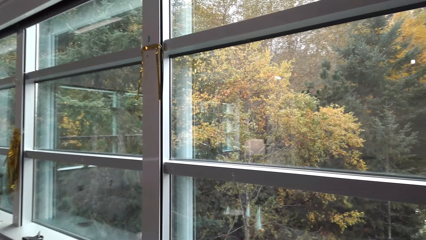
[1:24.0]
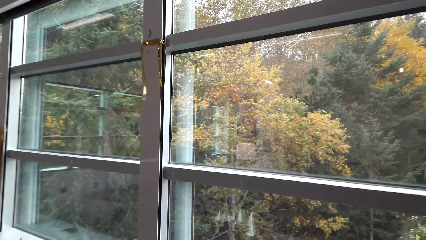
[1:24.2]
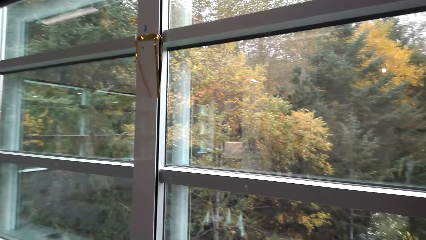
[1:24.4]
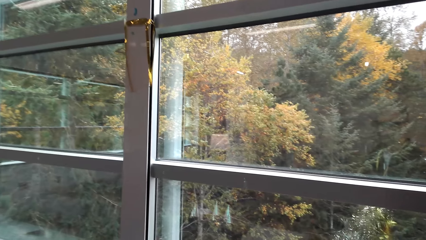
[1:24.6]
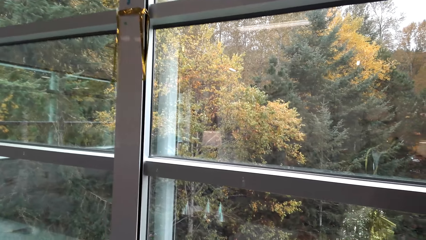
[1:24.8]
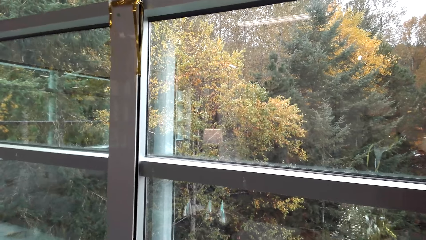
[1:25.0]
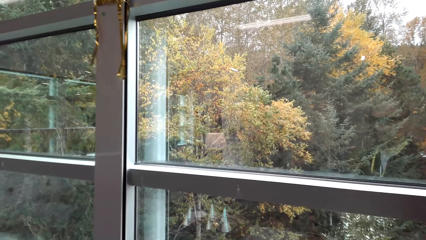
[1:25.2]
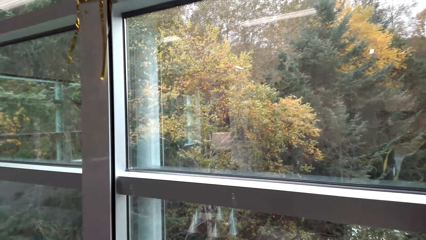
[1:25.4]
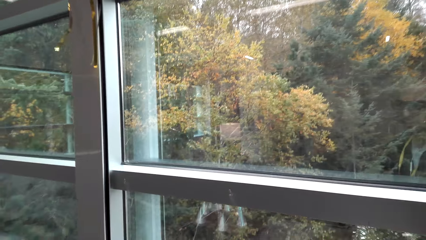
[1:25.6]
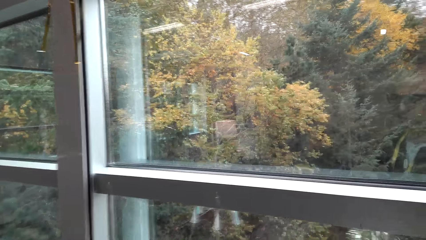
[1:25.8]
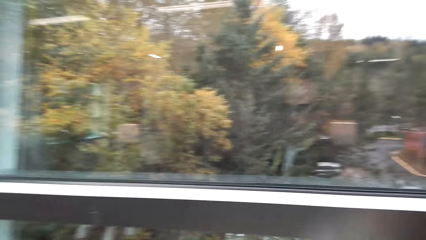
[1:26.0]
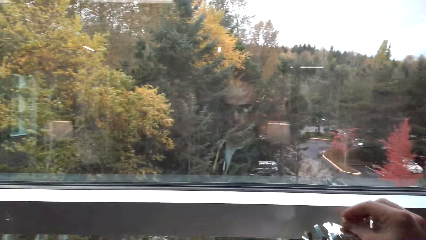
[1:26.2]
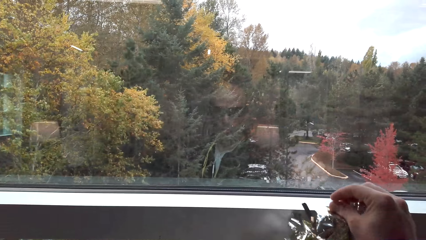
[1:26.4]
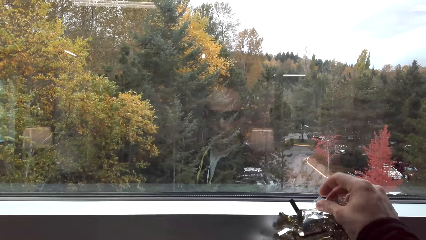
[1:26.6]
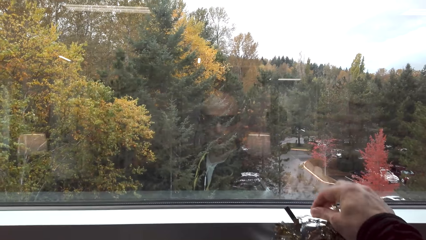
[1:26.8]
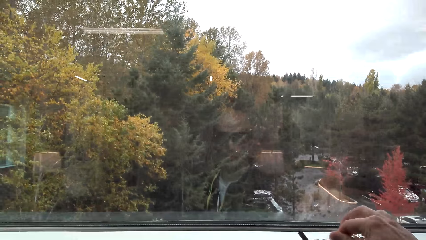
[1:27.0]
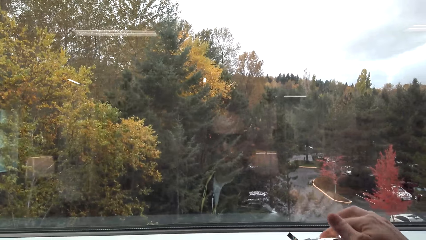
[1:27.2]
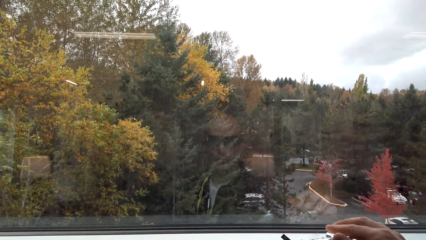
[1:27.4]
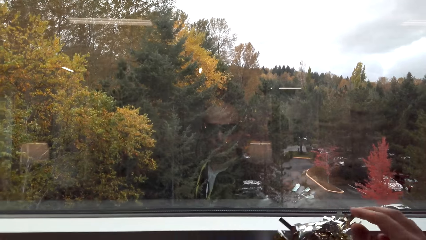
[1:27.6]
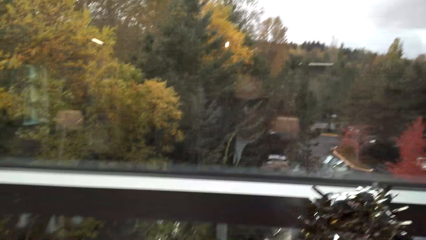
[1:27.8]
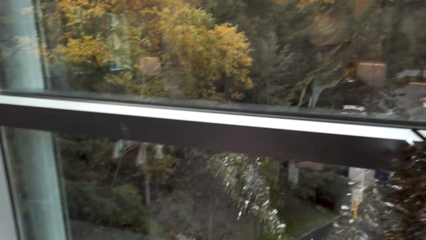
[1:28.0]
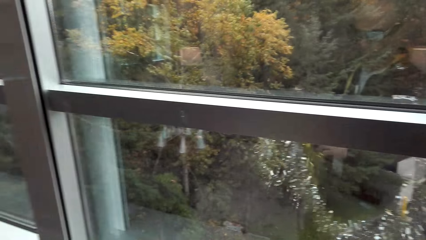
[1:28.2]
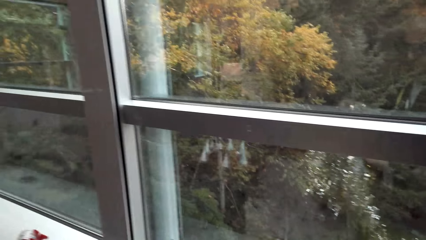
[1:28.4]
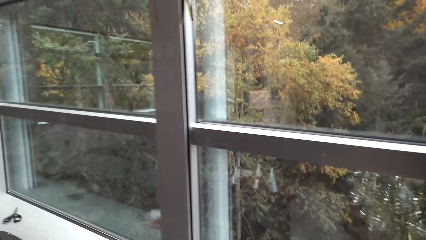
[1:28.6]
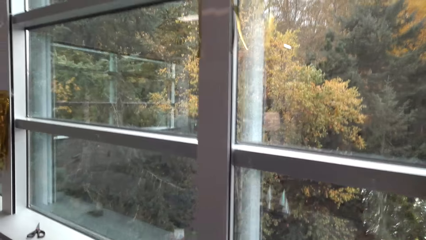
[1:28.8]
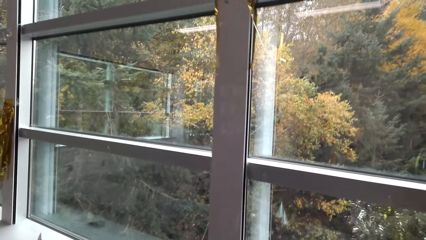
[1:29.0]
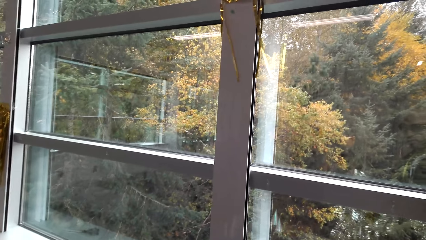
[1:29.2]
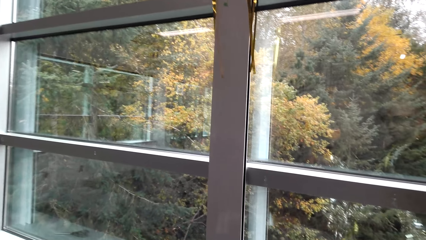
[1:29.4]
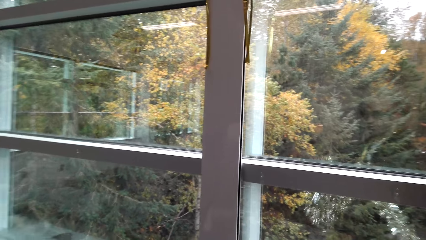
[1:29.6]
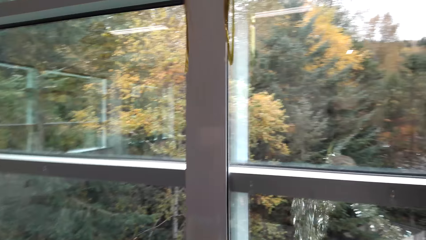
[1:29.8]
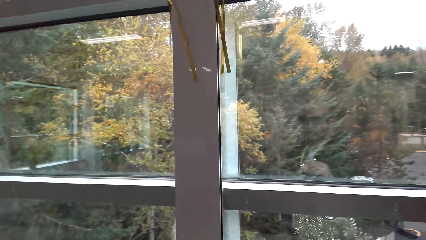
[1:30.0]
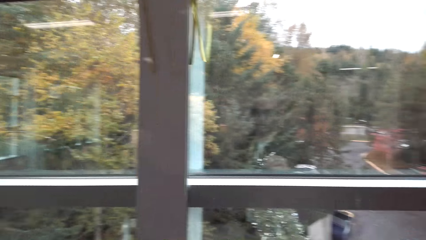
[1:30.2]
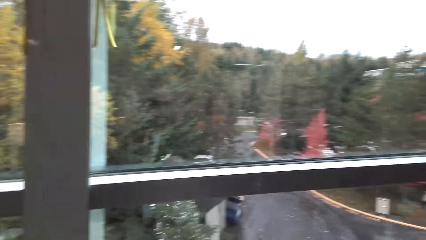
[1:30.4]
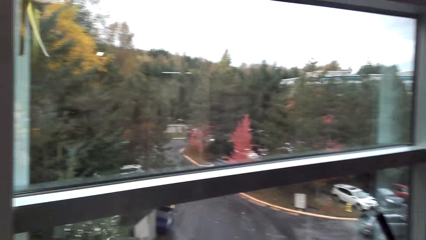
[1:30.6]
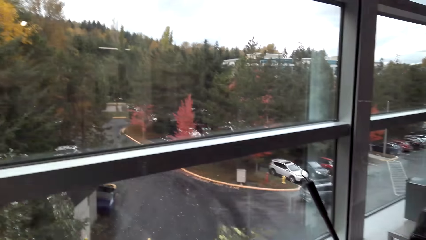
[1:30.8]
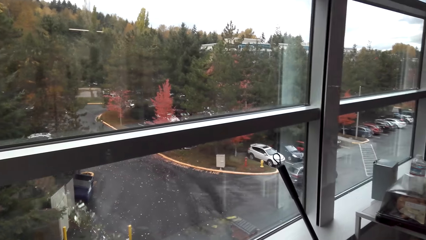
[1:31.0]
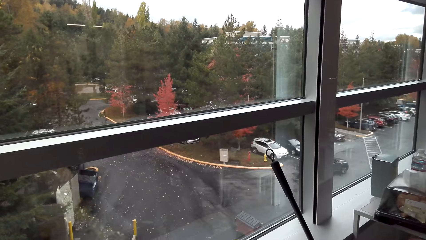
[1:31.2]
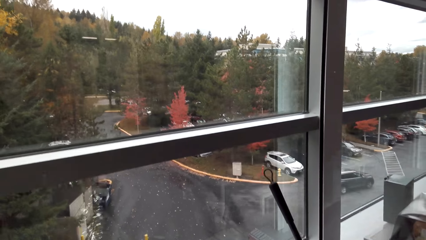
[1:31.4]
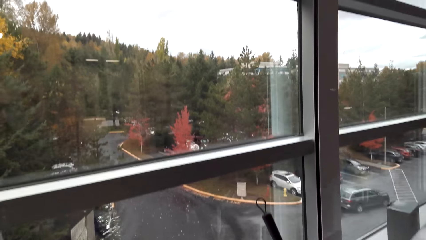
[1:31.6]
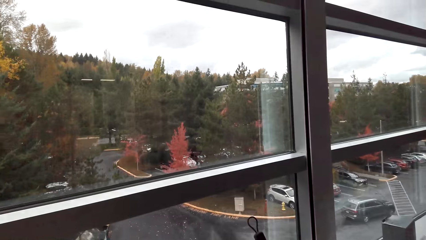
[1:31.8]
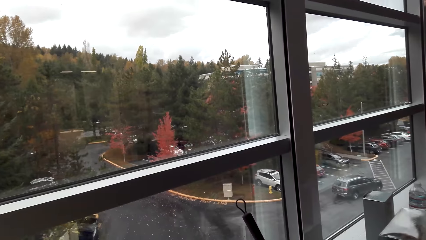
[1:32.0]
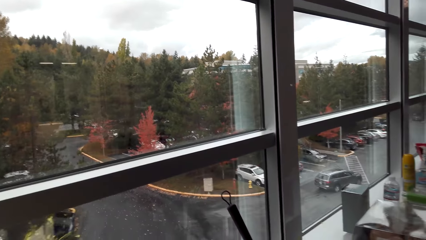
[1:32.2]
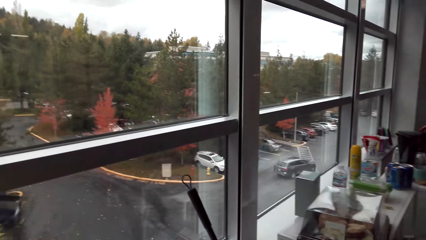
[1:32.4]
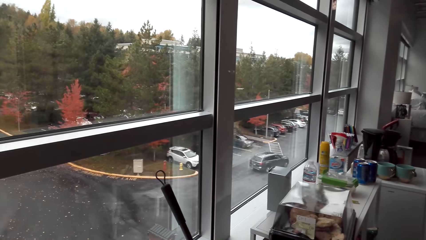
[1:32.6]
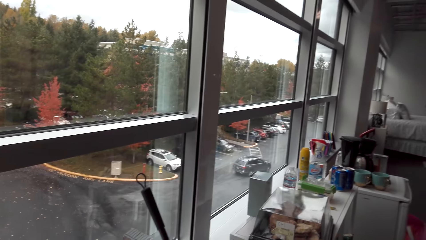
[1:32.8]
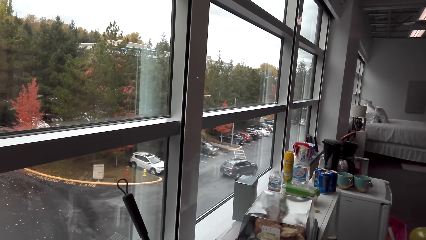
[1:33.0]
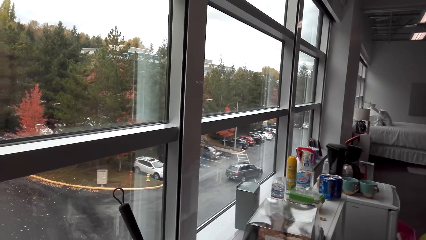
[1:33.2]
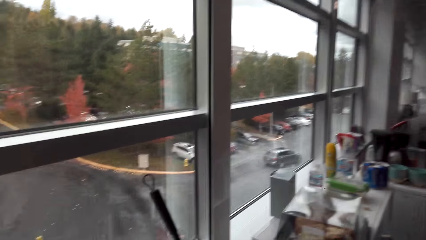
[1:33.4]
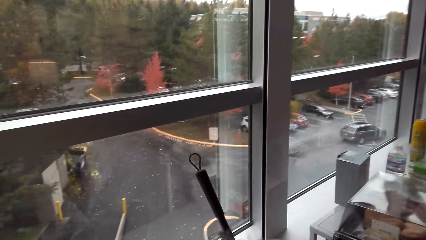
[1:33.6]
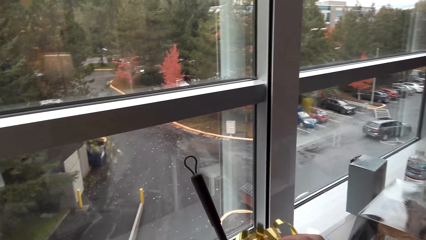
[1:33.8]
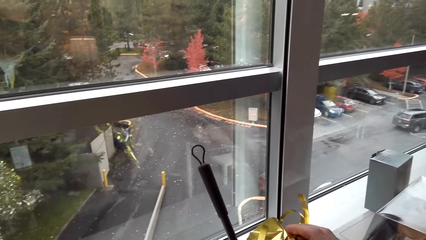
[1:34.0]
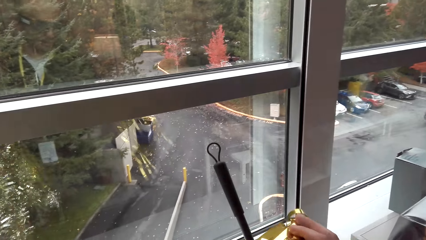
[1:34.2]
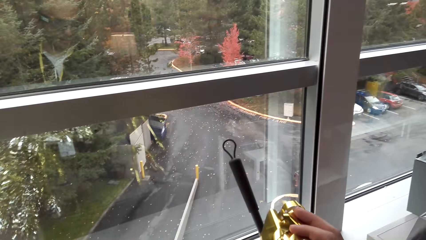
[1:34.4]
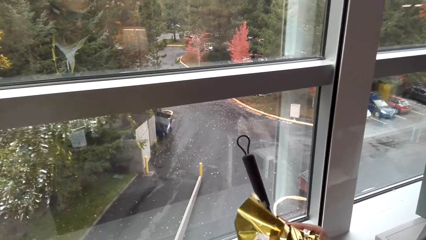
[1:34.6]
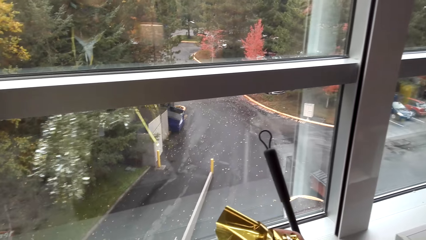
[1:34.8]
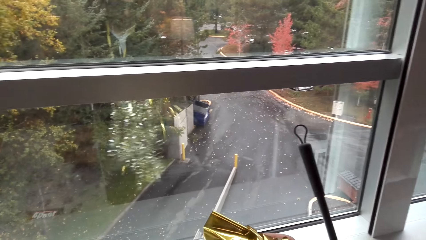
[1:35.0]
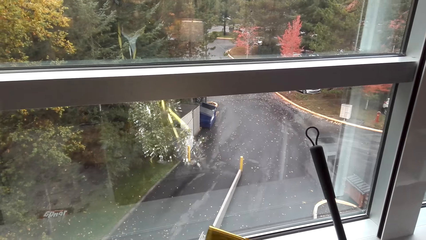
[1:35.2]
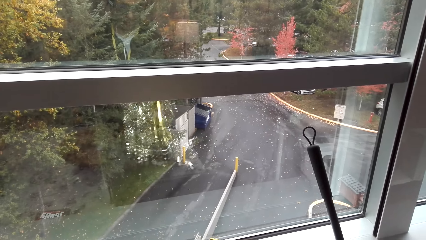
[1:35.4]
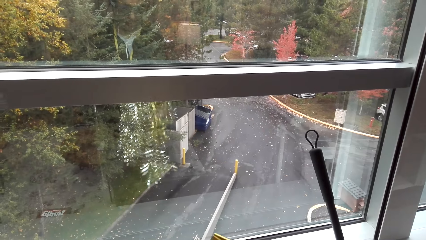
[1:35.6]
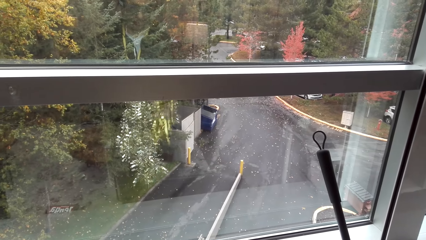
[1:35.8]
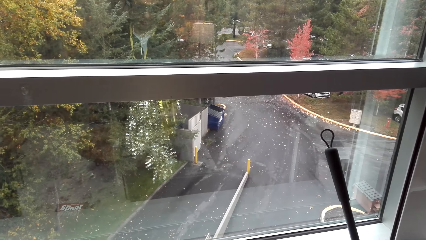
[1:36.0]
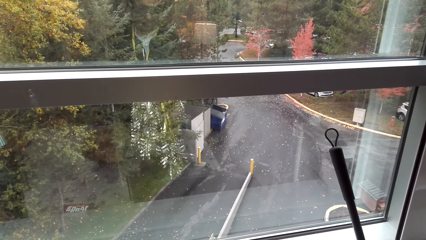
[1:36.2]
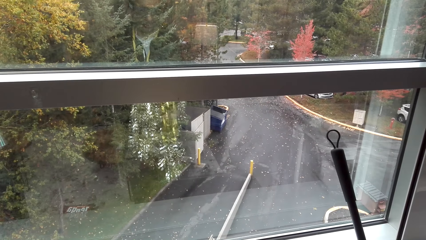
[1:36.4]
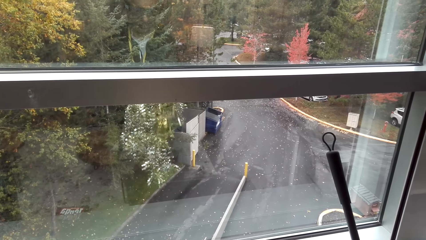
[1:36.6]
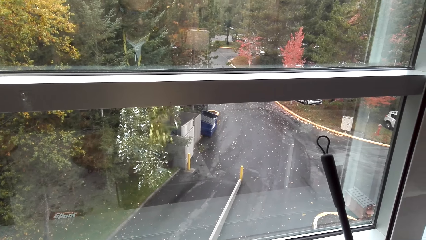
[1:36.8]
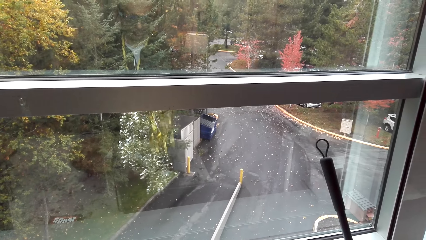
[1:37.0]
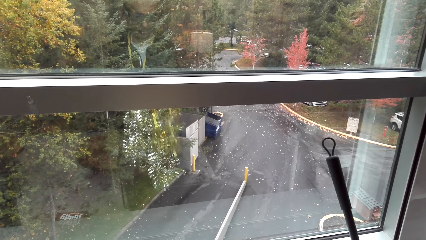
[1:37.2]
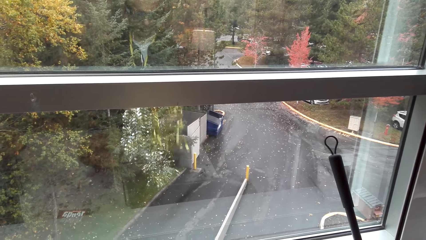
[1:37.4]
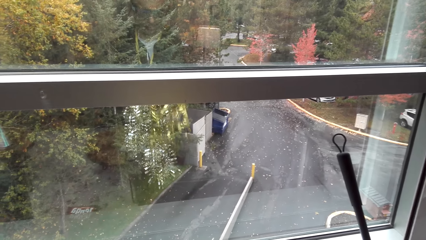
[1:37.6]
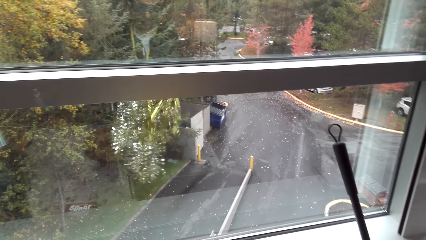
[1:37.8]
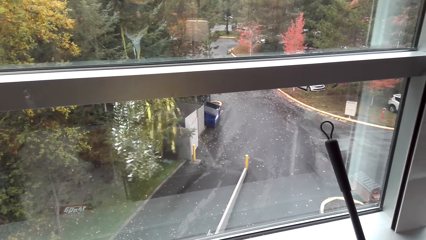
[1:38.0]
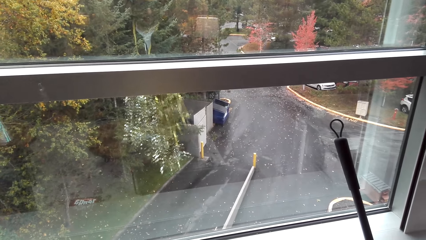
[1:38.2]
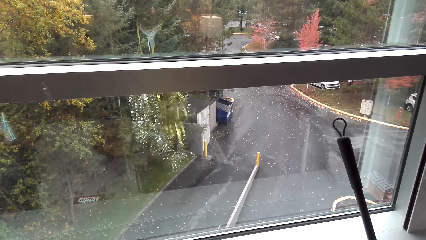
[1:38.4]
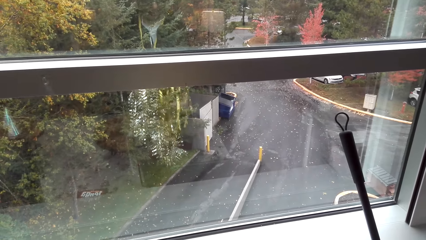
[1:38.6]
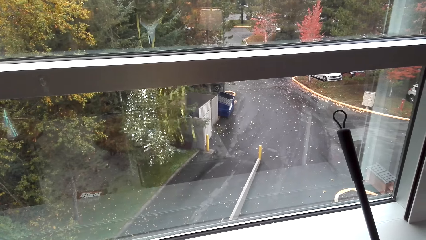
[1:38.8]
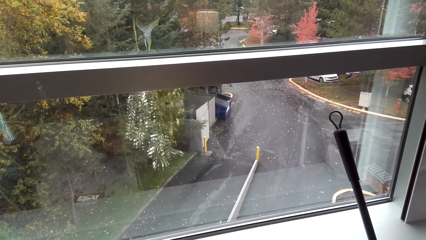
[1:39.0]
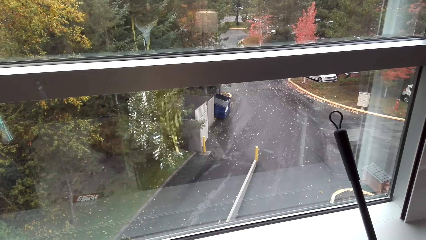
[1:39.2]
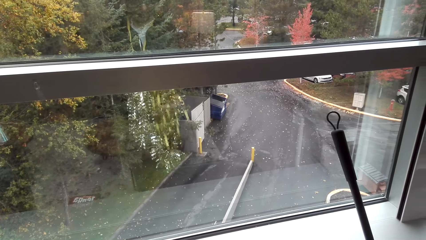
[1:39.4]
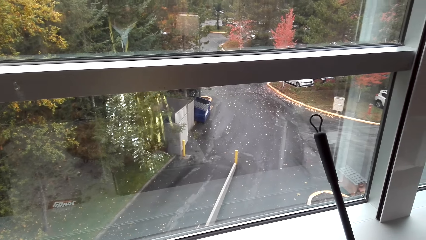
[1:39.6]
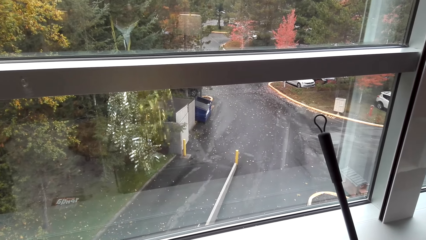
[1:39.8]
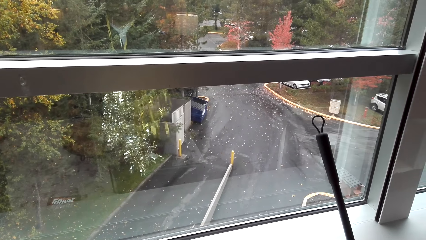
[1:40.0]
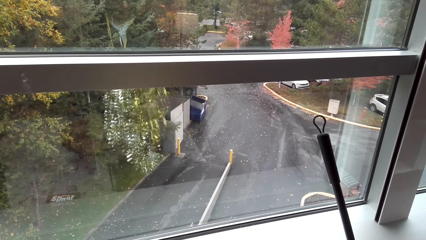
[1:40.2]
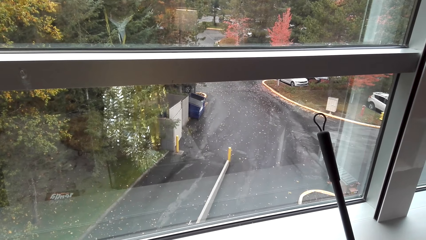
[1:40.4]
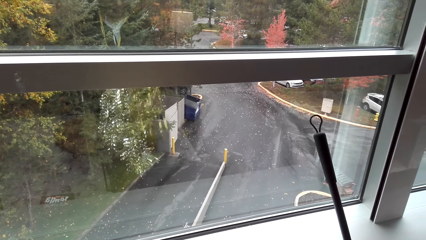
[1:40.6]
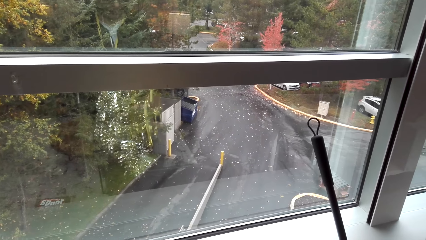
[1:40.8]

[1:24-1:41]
The camera wearer puts the garland on the windowpane. They look around. They decorate the house with decorative ribbon. They look around. They hold the garlands.
